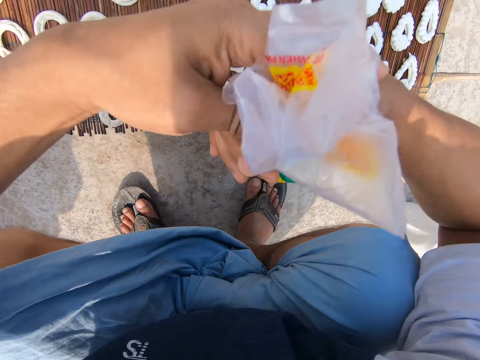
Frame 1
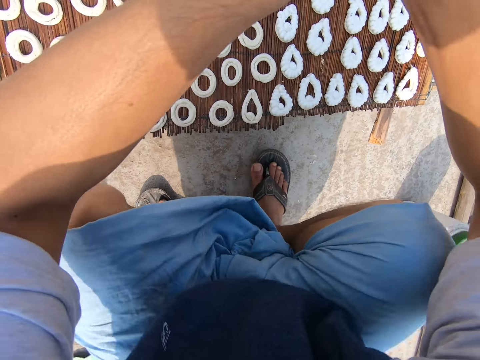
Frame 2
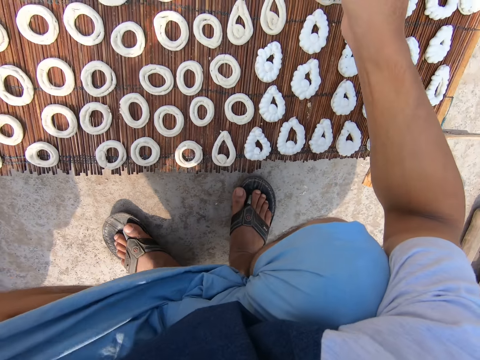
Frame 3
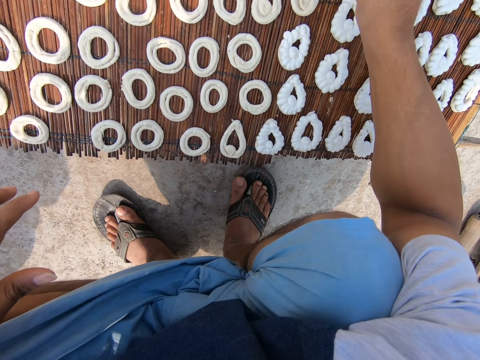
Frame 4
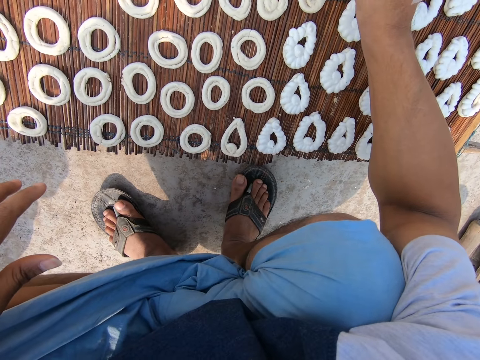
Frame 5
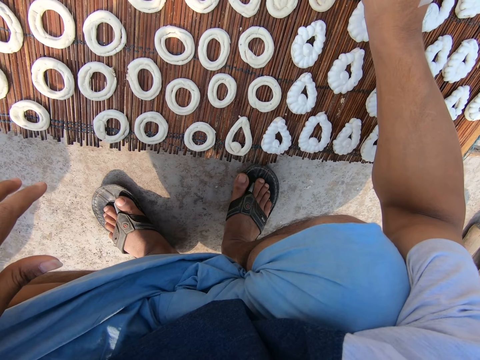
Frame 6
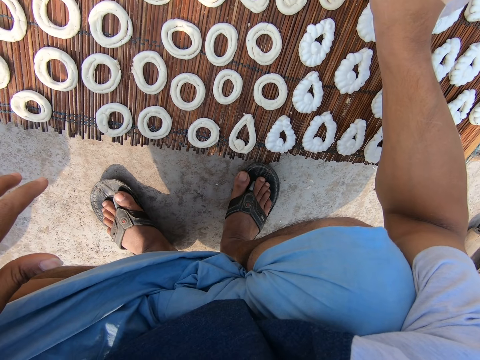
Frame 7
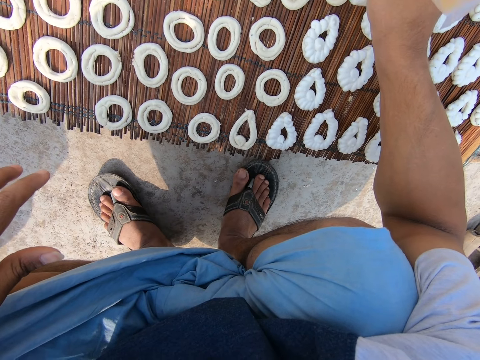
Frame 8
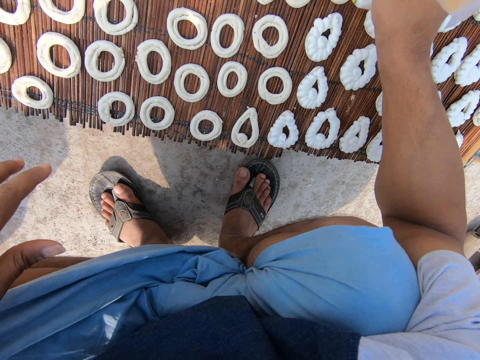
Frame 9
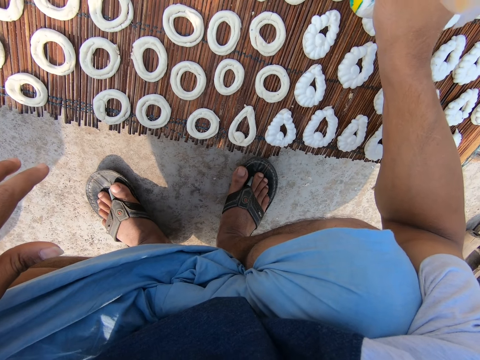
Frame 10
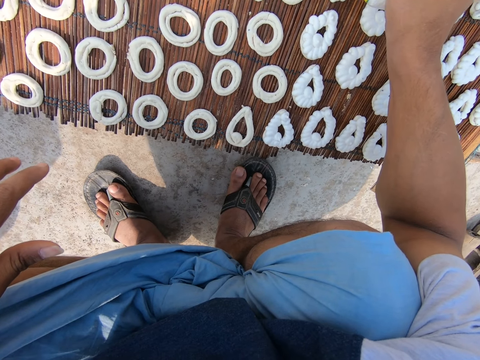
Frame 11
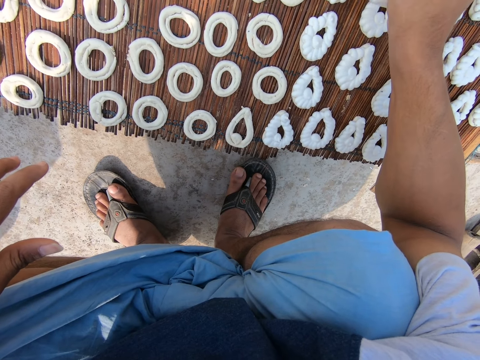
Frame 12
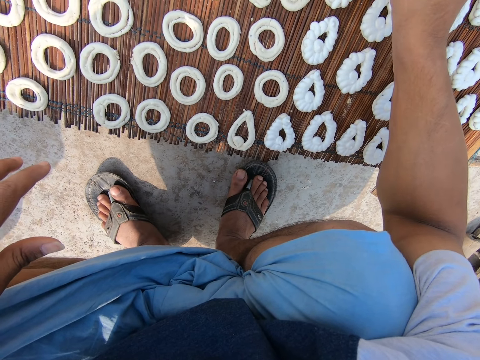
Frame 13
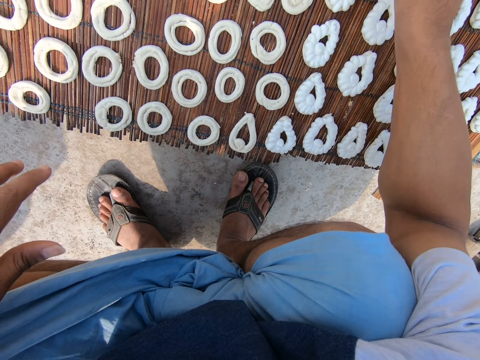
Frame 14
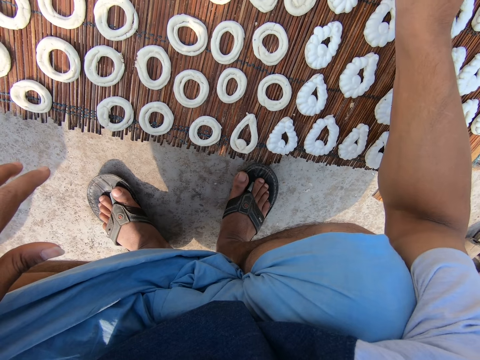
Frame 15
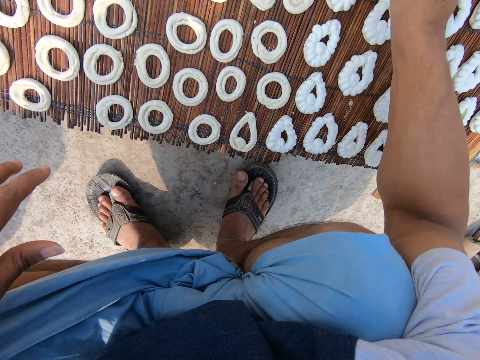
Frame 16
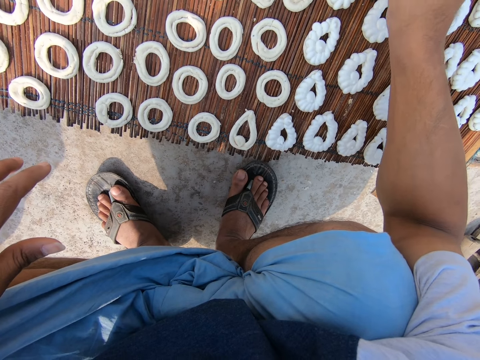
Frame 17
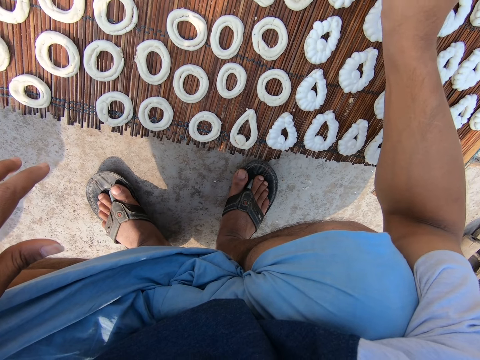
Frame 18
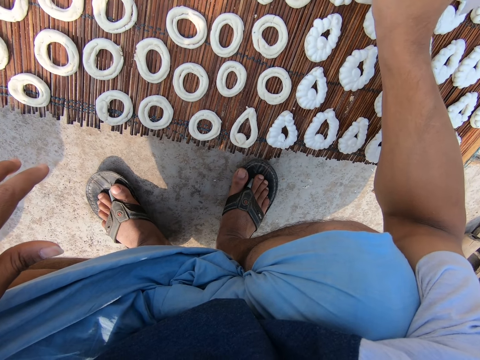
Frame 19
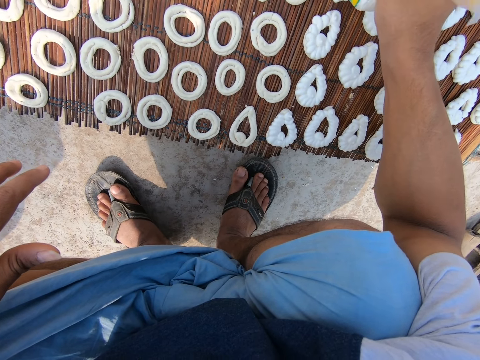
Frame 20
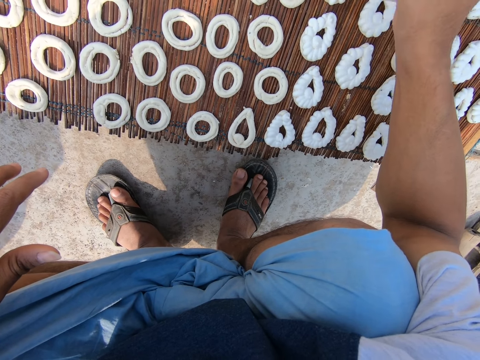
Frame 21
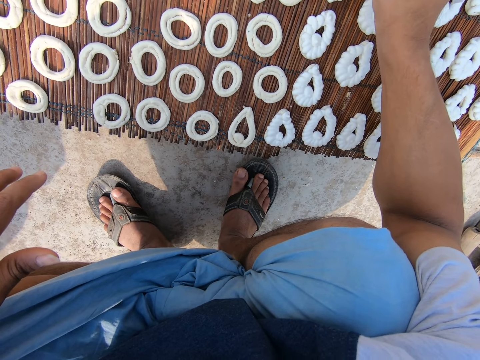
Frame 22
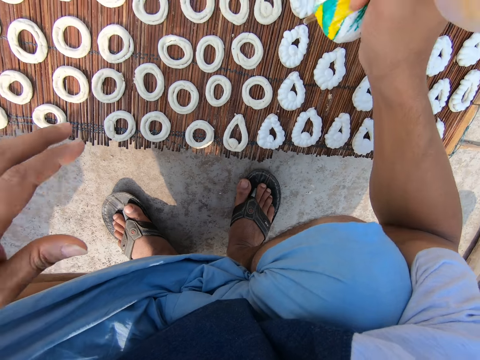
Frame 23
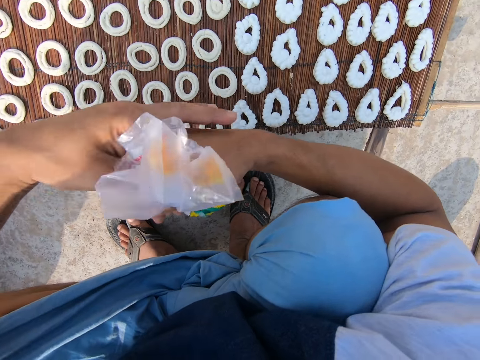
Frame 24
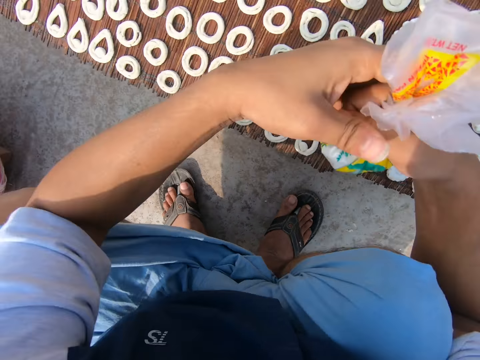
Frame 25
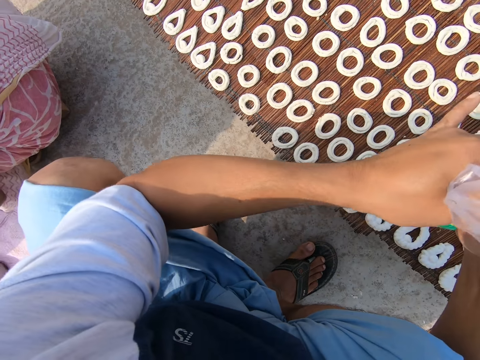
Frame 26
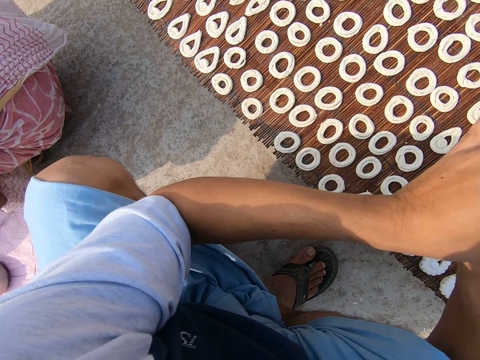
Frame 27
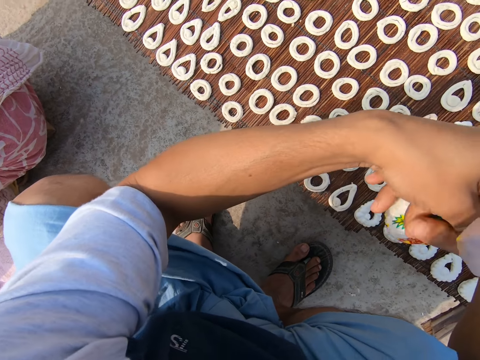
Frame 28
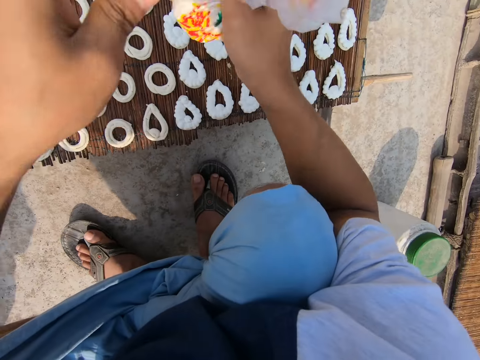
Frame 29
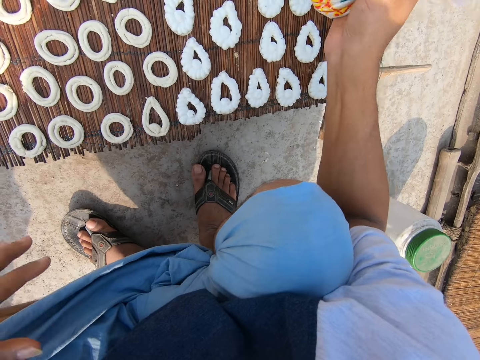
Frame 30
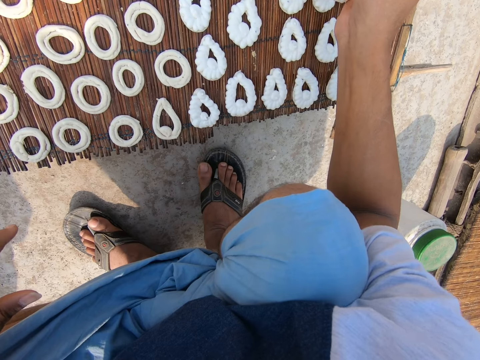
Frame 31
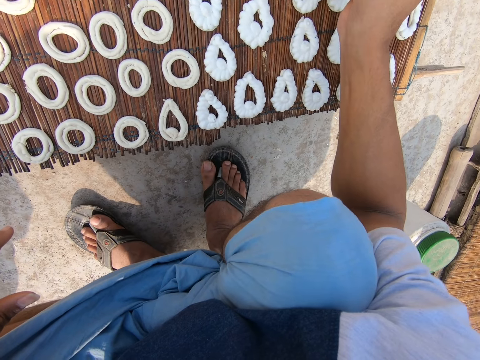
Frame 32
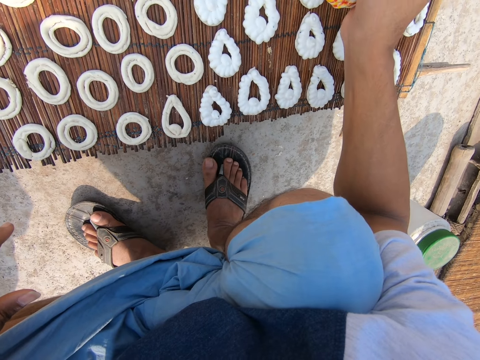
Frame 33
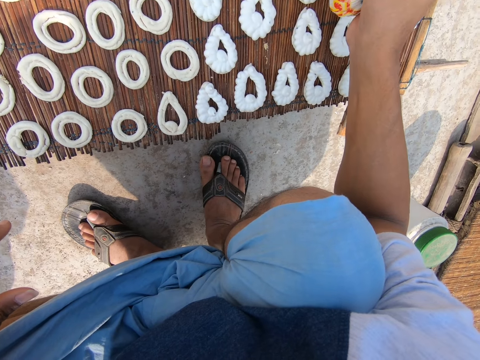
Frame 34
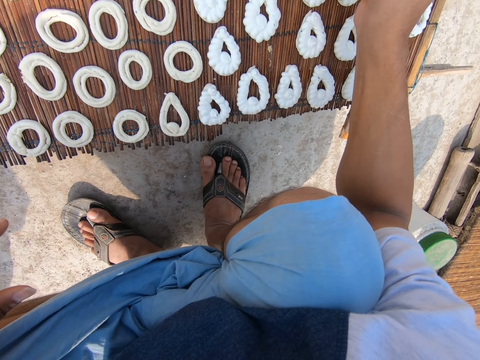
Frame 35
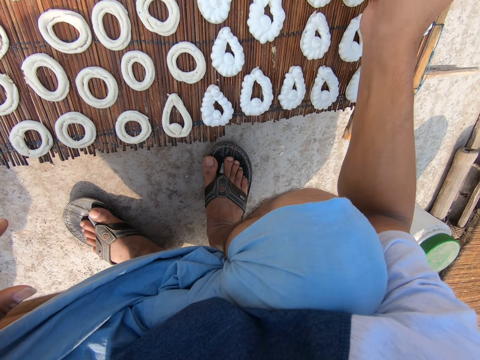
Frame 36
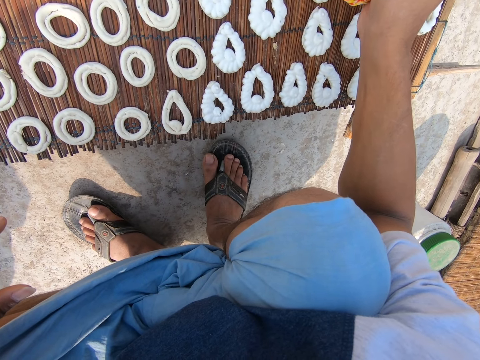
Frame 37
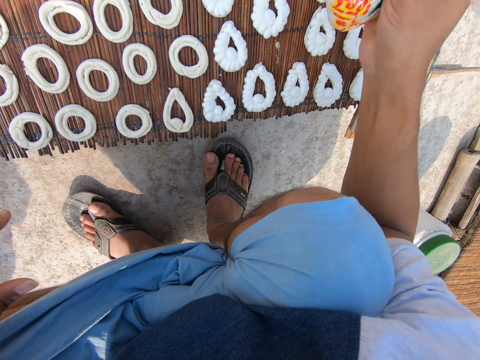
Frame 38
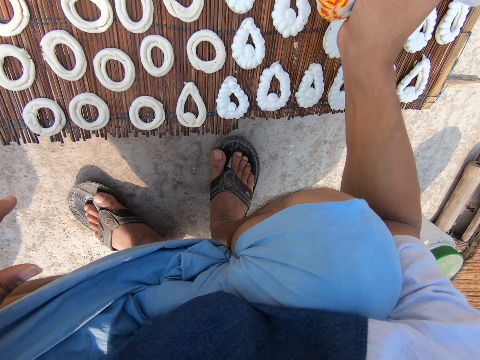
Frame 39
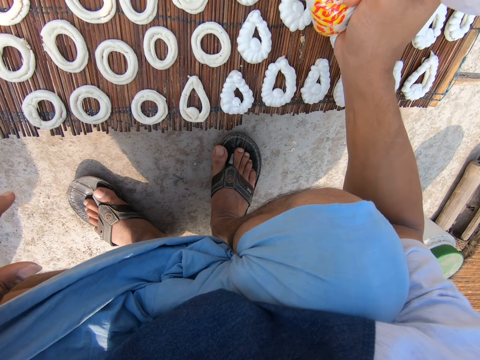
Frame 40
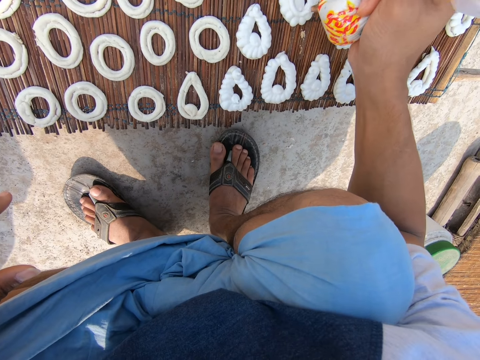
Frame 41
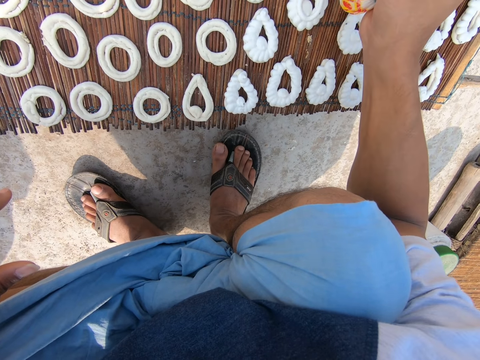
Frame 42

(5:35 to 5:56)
The camera wearer adjusts the frosting nylon with his left hand. He folds paper. He applies frosting from the nylon on a murukku with his right hand. He makes donuts with dough. He adjusts the frosting nylon with his left hand. He folds the paper. He applies frosting from the nylon on the murukku with his right hand. He makes donuts with the dough.

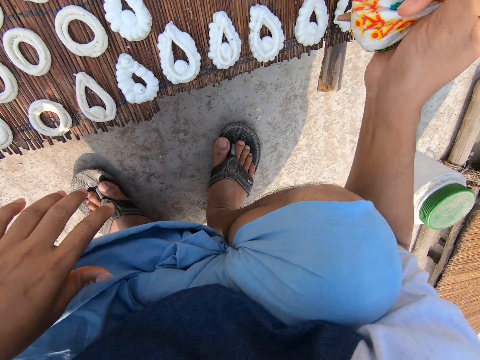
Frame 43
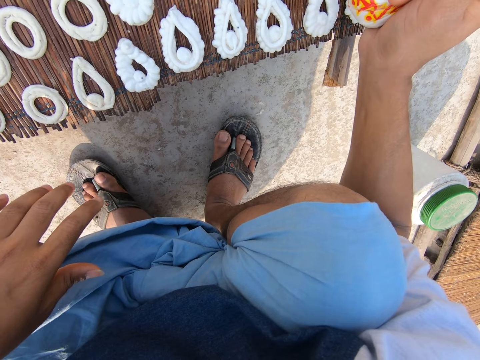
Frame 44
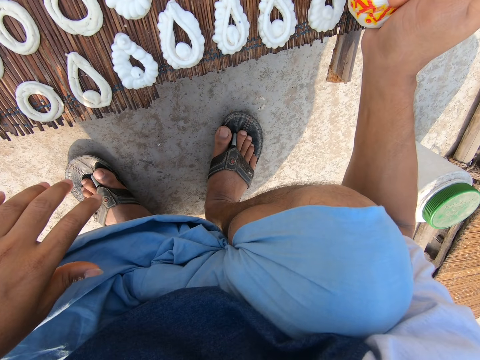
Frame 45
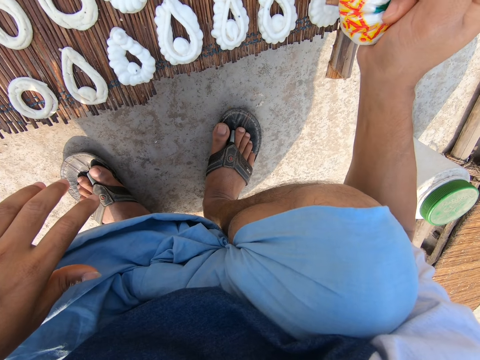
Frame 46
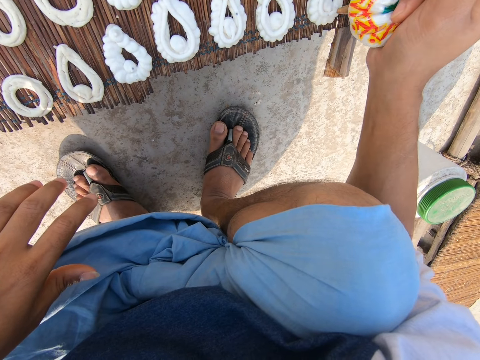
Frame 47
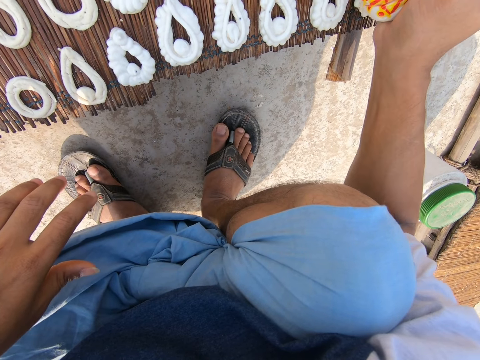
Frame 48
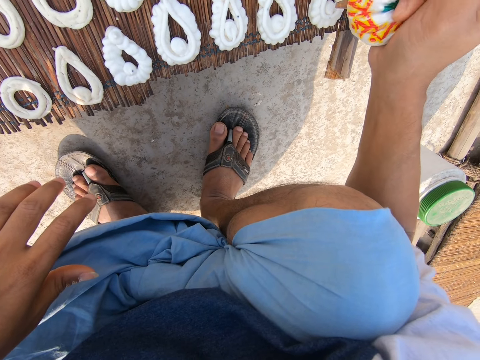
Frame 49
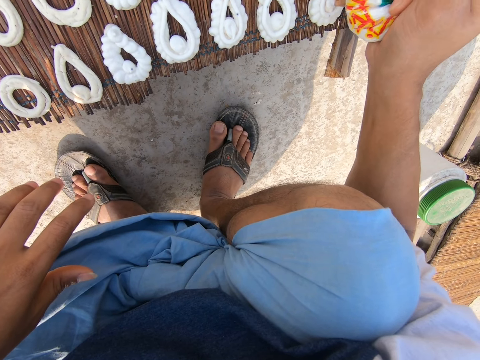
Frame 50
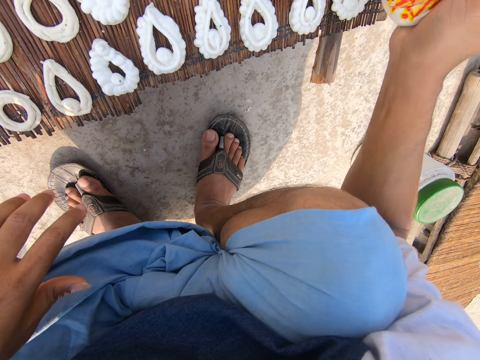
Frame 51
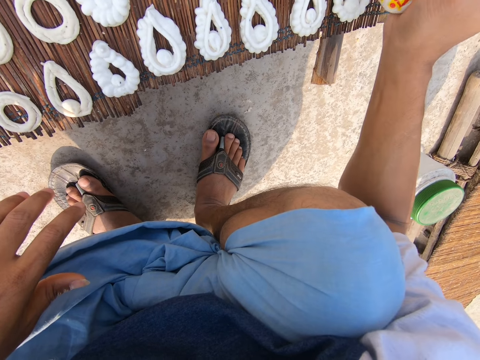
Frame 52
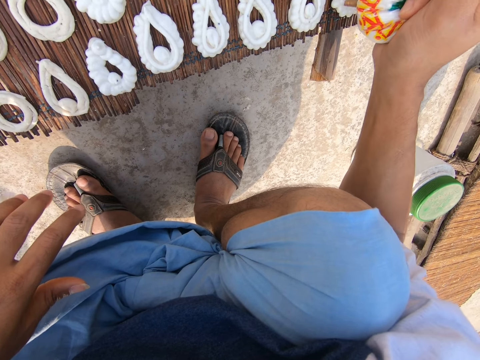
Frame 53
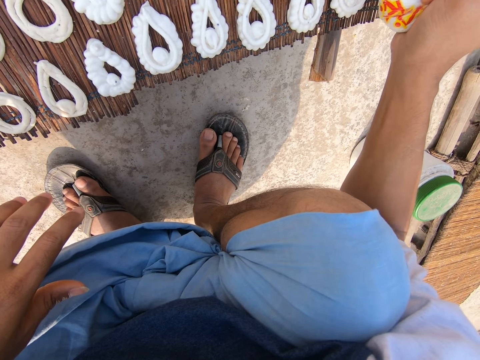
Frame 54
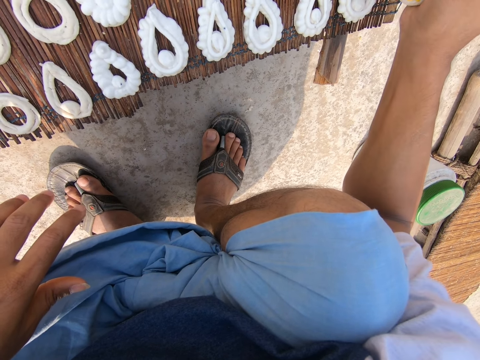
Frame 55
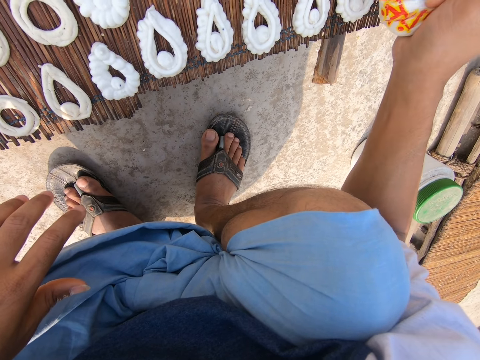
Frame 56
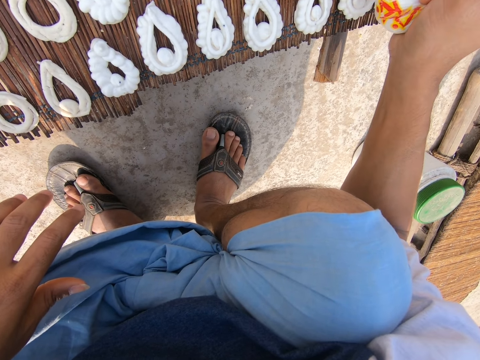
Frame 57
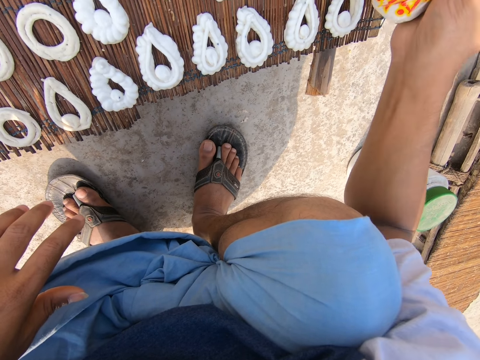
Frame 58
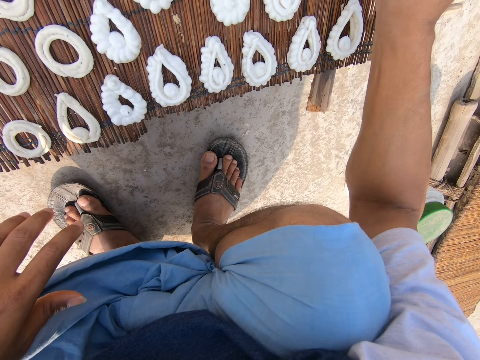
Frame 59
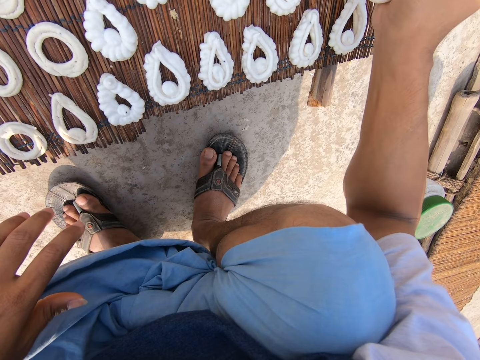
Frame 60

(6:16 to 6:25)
The camera wearer makes donuts with dough. He applies frosting from the nylon on the murukku with his right hand.
